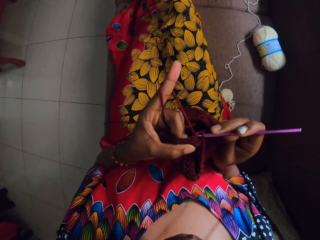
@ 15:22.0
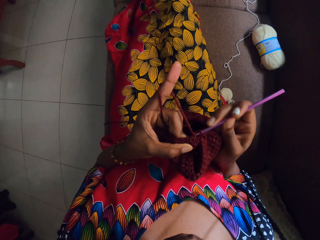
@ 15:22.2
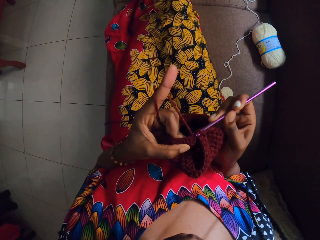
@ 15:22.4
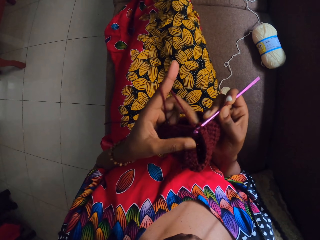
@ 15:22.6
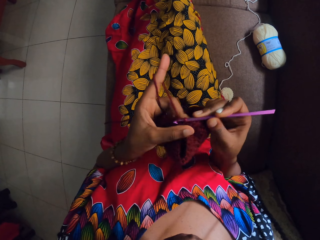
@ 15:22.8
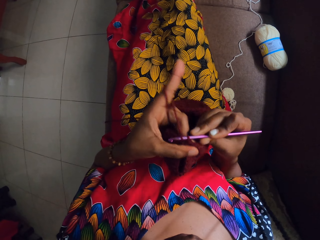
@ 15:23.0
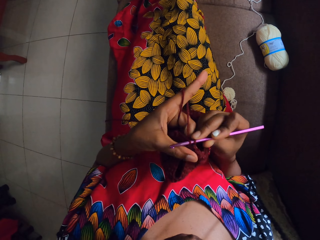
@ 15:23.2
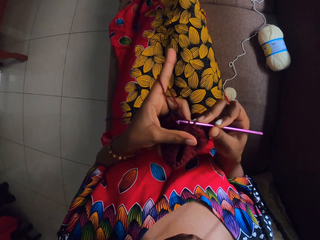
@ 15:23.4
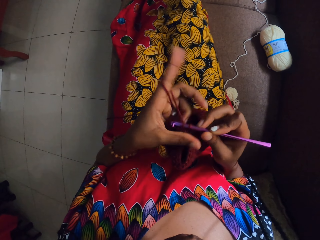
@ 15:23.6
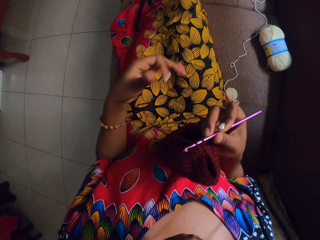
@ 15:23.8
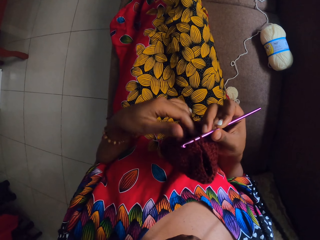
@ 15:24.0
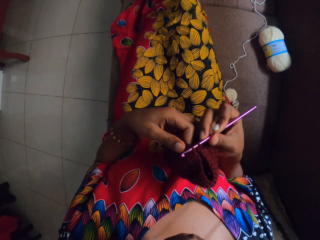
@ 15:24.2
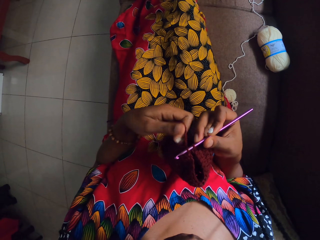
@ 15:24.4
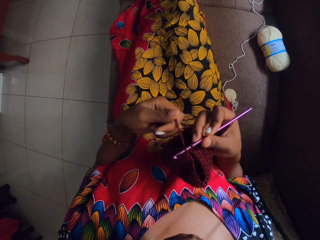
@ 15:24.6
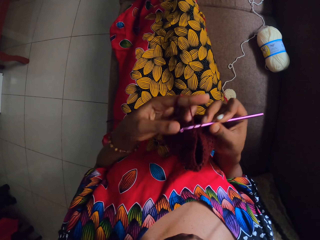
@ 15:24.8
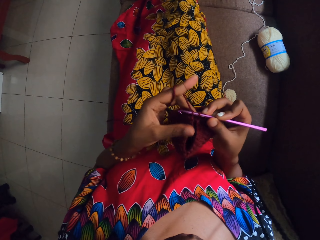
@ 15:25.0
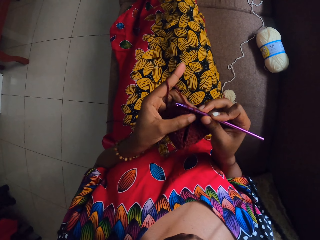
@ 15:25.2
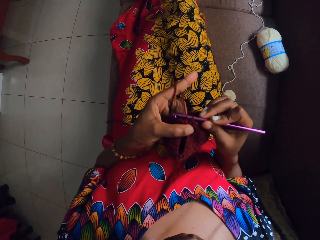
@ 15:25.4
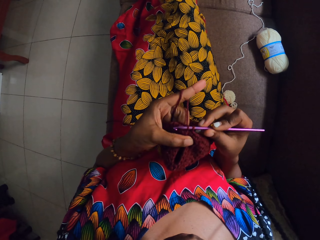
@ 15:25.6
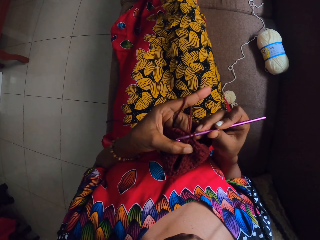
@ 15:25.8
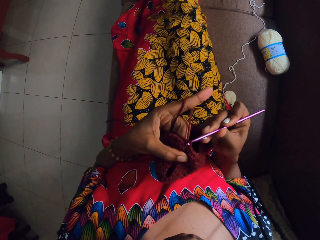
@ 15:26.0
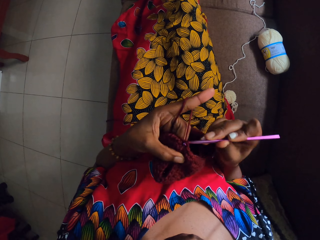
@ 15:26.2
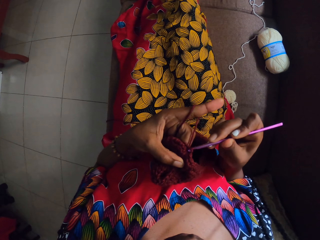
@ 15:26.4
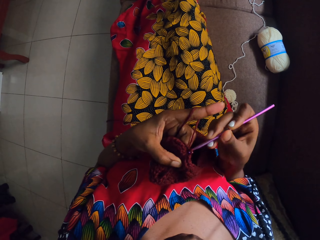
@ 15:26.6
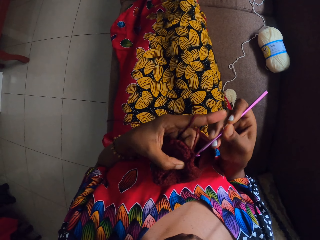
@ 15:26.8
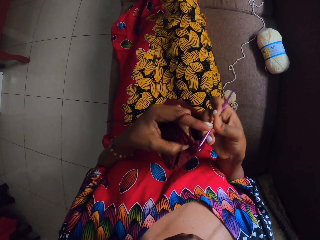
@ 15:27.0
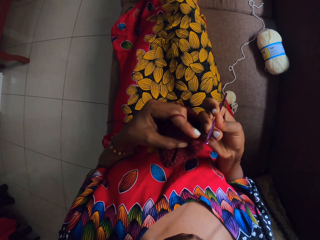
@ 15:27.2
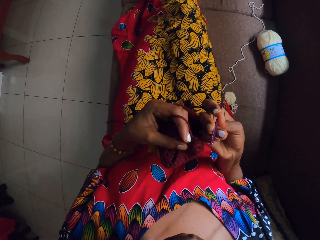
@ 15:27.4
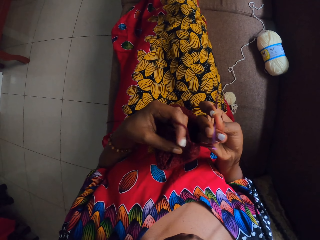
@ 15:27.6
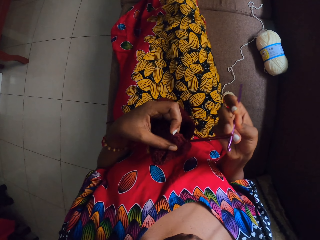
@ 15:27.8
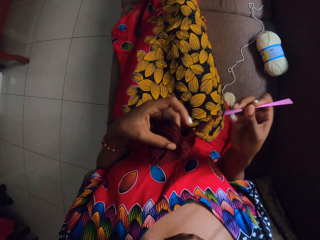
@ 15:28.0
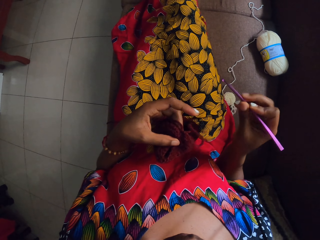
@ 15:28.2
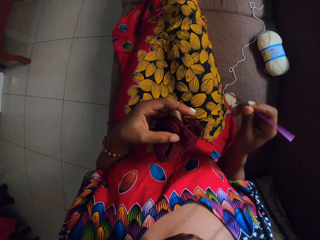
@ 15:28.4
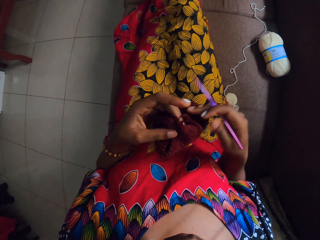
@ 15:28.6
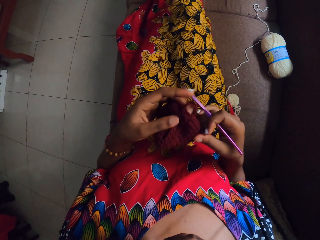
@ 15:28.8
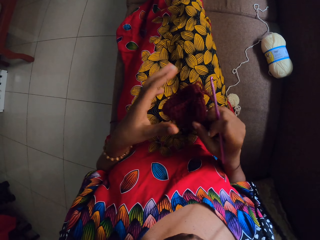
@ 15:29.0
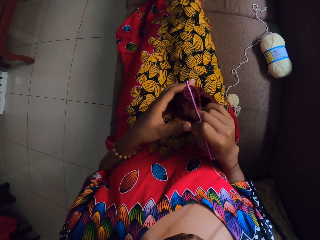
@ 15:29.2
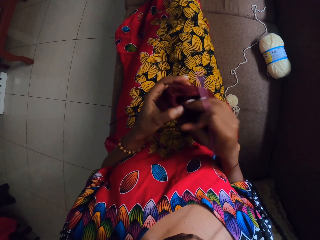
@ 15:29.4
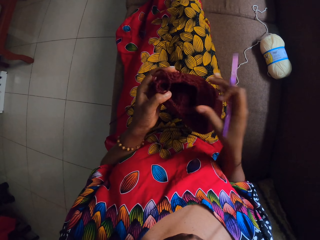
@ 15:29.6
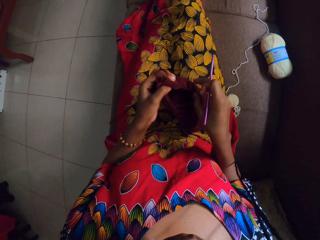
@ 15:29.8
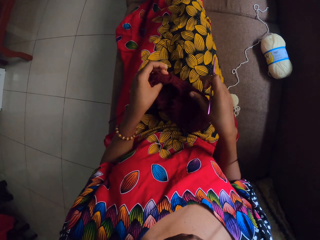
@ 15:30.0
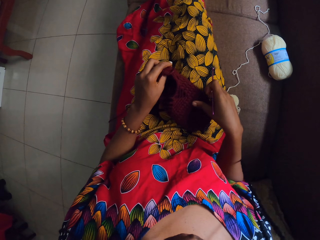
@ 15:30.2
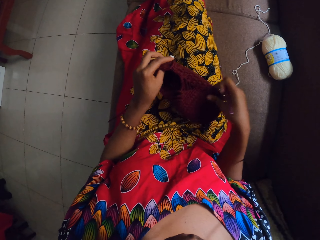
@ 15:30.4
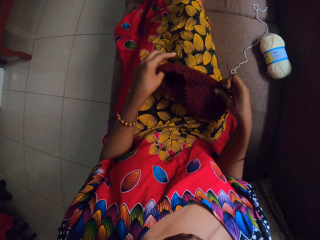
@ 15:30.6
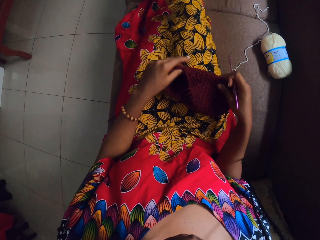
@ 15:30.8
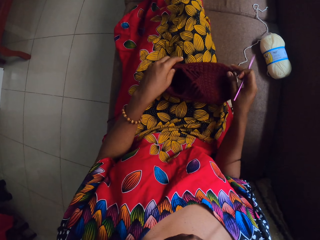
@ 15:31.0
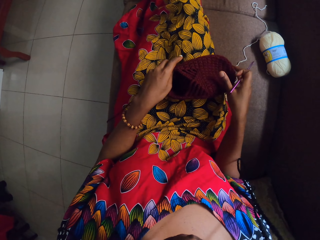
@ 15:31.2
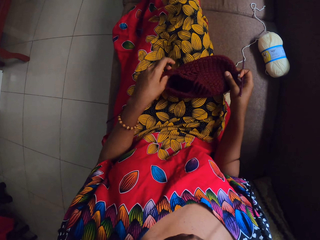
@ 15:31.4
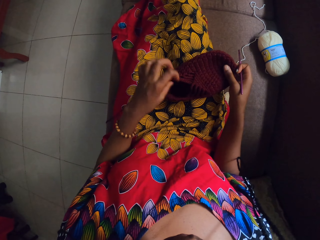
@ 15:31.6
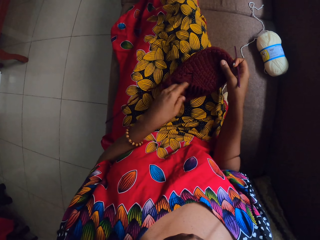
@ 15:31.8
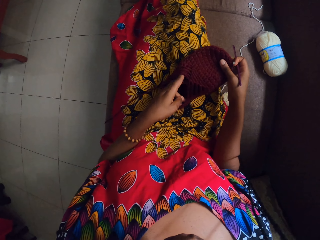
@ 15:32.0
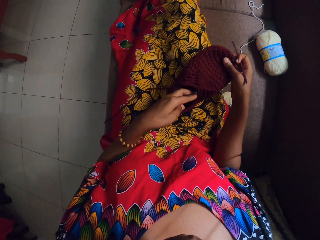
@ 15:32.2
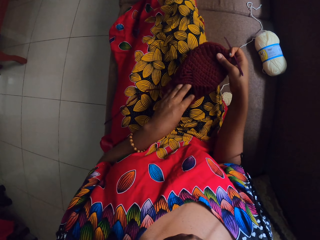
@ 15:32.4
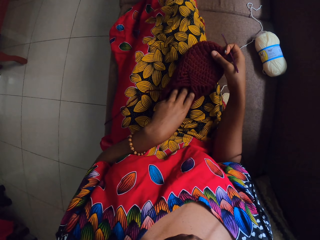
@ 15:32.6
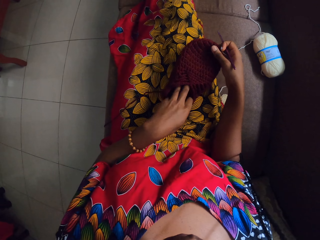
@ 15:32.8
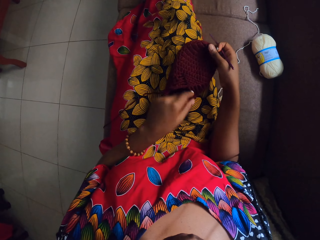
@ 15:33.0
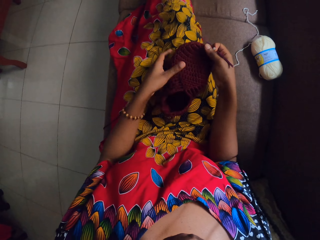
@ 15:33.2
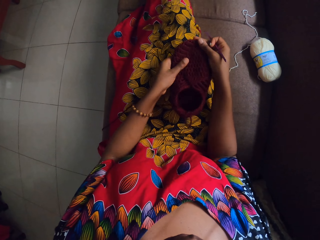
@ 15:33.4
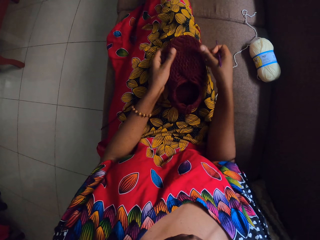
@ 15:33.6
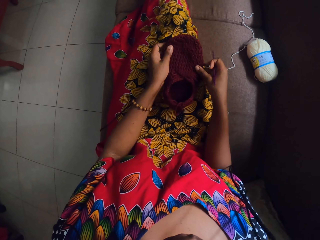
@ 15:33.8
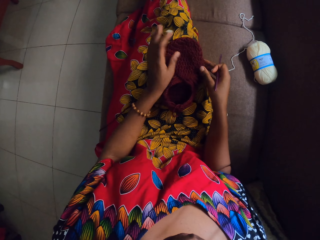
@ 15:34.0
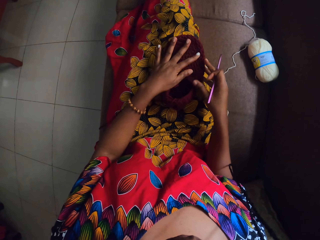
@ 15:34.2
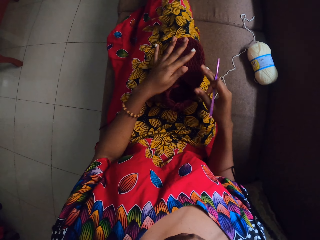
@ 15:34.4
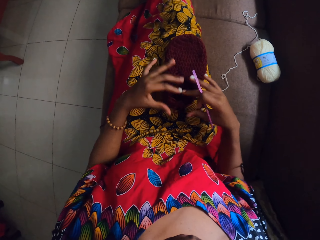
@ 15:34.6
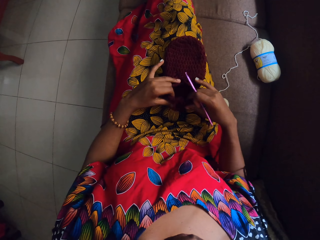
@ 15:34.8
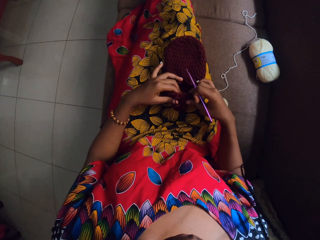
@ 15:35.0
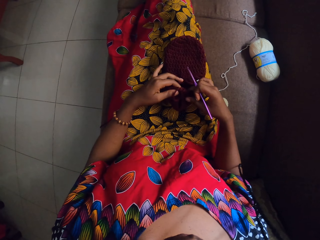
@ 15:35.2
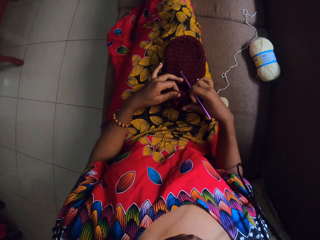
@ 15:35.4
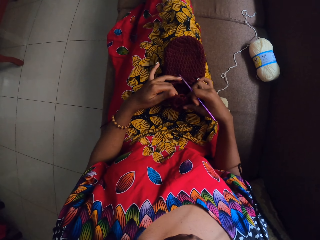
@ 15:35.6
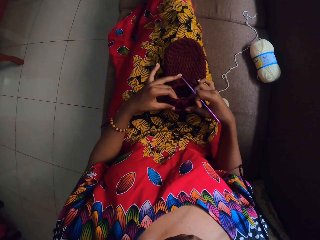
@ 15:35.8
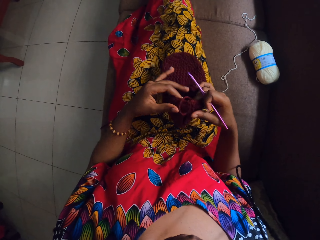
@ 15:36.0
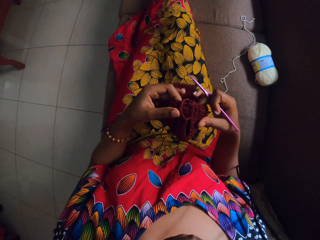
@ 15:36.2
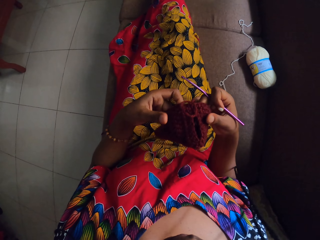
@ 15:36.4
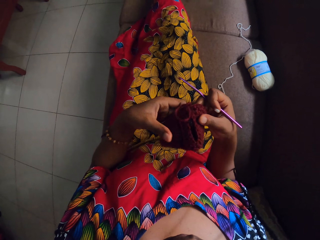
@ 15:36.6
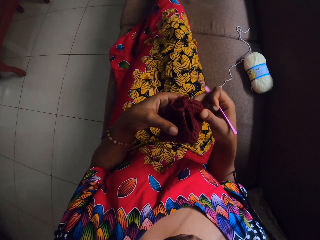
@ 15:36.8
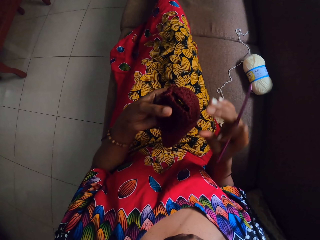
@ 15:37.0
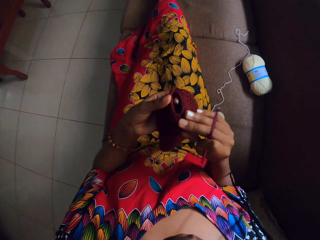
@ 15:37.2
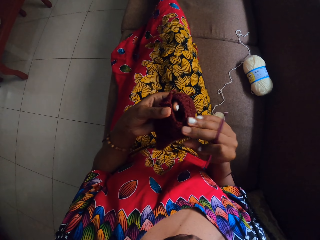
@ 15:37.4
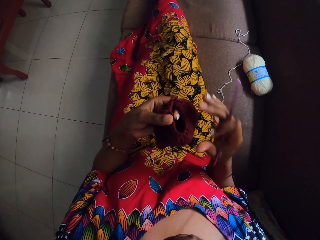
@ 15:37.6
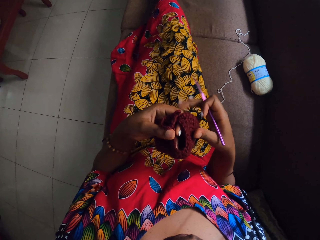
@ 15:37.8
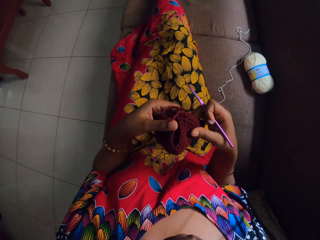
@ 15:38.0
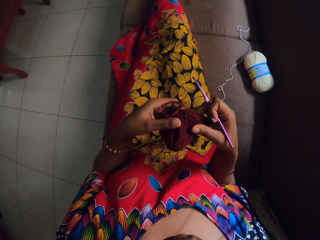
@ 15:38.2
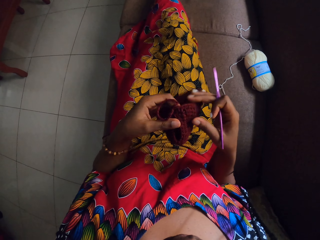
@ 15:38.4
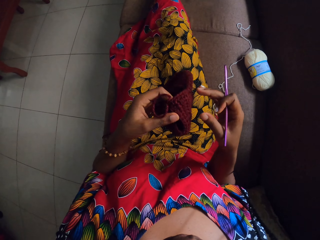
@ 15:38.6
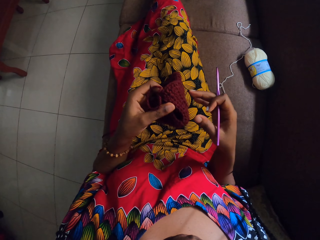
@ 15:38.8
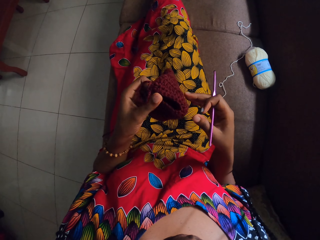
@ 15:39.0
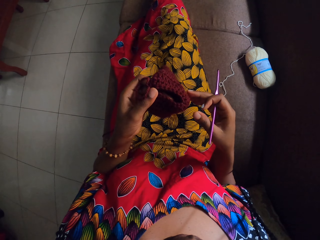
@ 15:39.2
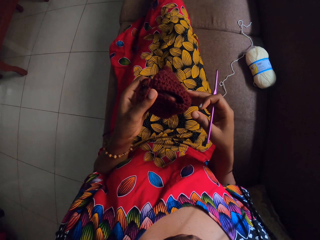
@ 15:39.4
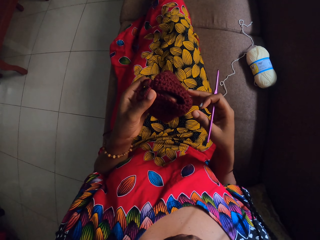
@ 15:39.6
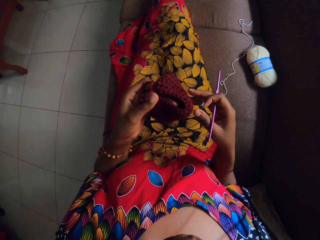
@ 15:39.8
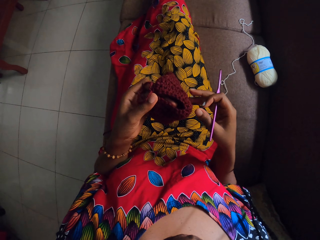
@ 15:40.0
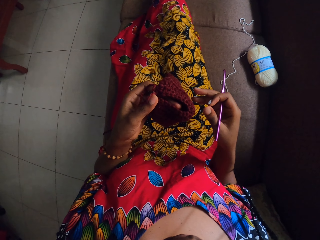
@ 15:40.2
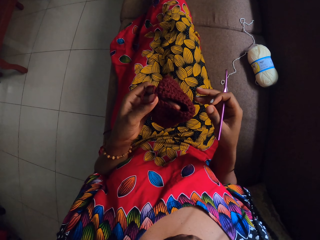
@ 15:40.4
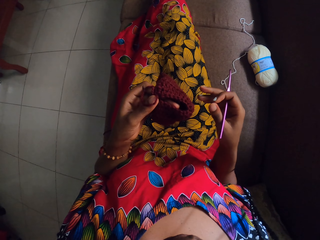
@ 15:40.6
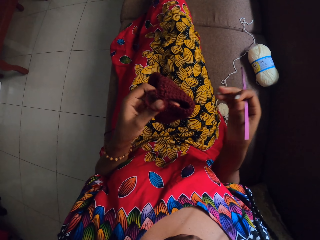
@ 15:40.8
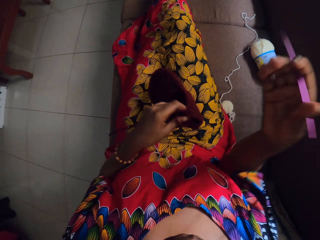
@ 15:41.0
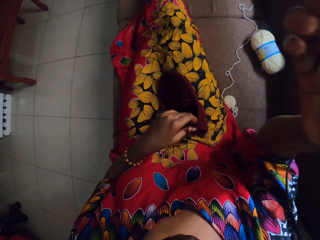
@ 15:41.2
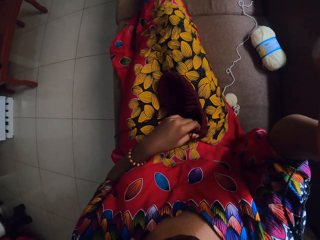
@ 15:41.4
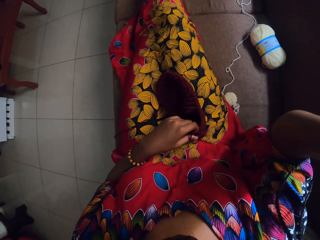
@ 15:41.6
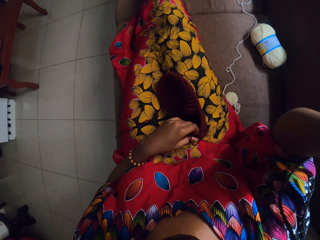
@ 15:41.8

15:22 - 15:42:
The camera wearer unwraps the yarn in her fingers. She wraps the yarn in her fingers. She twists wool on her left hand. She crochets the yarn with the knitting hook or crochet hook with both hands. She pulls the yarn with the crochet hook. She moves the crochet cloth around with hands. She places the slippers or crochet cloth on her lap with her left hand. She moves the crochet cloth around with hands. She picks up the slippers with both hands. She examines the crochet cloth. She raises the right hand. She adjusts a camera with her right hand.
